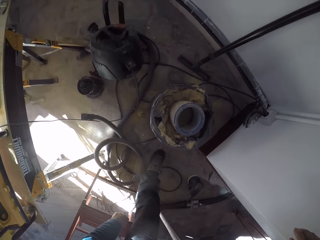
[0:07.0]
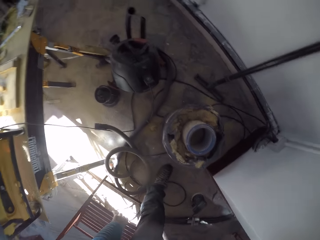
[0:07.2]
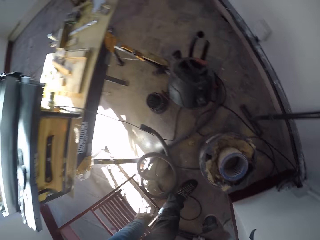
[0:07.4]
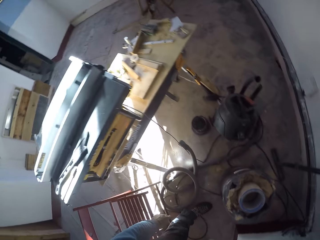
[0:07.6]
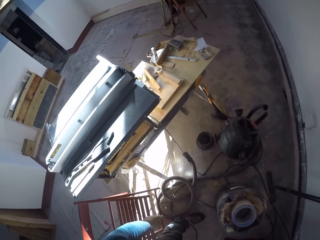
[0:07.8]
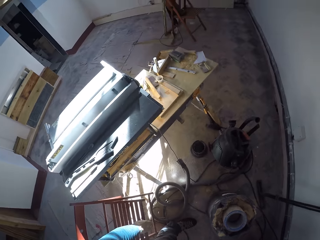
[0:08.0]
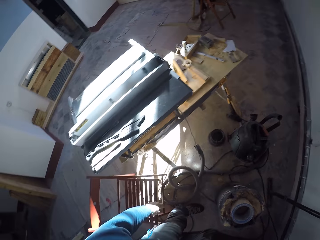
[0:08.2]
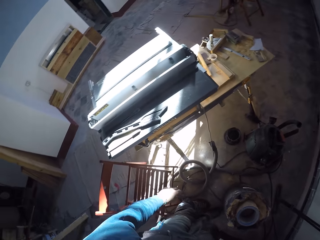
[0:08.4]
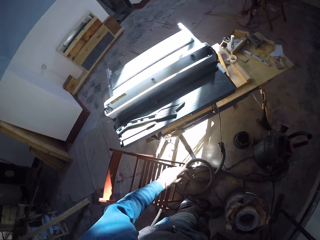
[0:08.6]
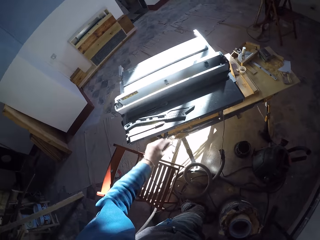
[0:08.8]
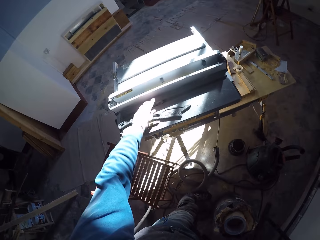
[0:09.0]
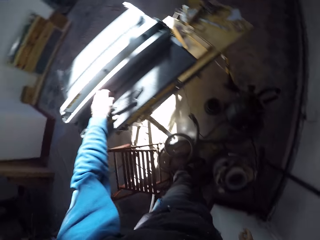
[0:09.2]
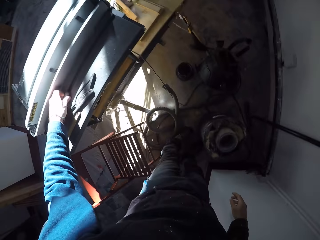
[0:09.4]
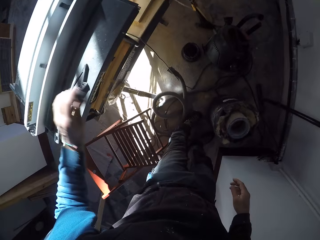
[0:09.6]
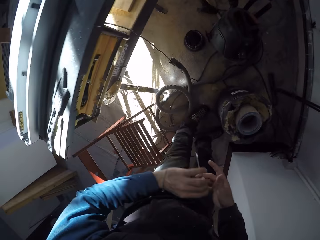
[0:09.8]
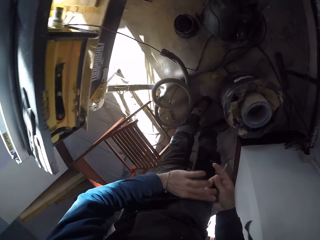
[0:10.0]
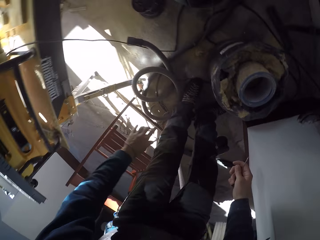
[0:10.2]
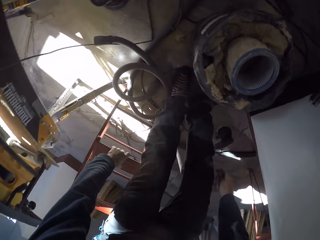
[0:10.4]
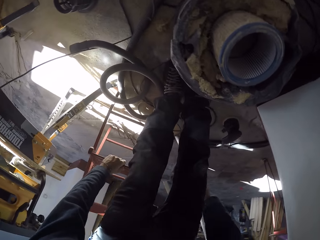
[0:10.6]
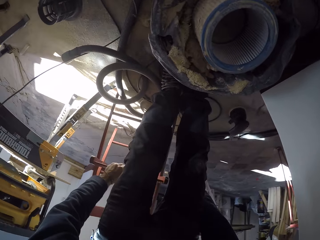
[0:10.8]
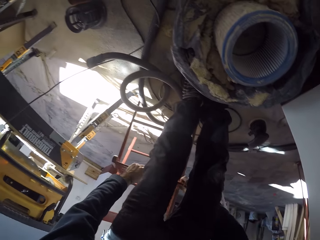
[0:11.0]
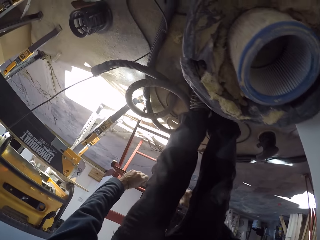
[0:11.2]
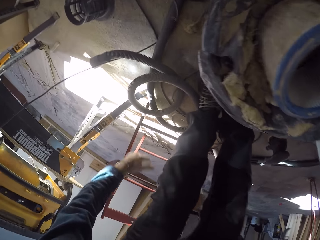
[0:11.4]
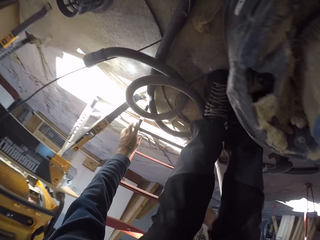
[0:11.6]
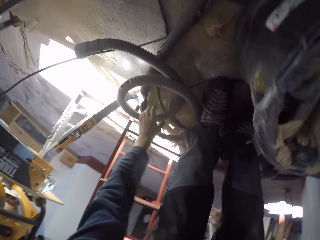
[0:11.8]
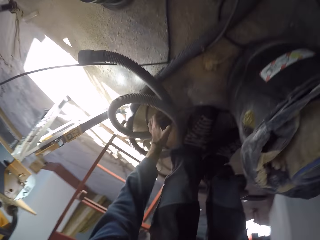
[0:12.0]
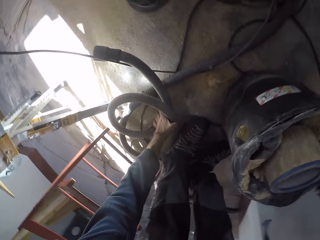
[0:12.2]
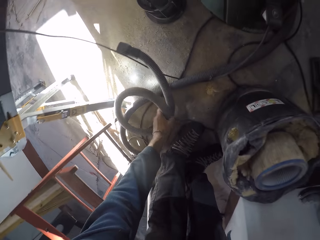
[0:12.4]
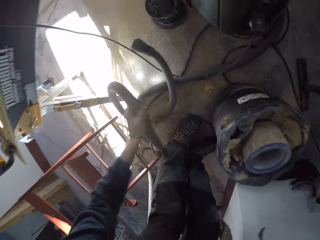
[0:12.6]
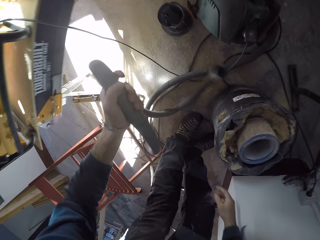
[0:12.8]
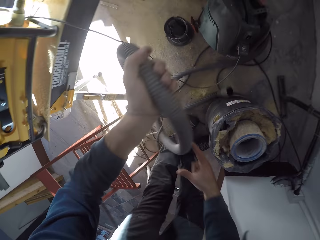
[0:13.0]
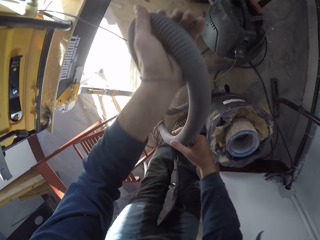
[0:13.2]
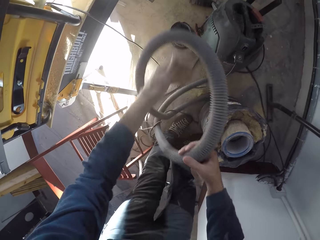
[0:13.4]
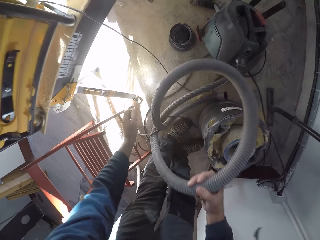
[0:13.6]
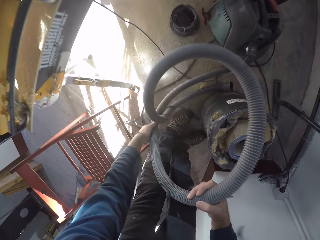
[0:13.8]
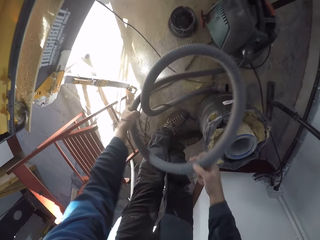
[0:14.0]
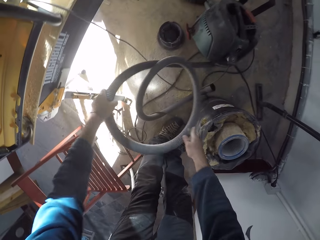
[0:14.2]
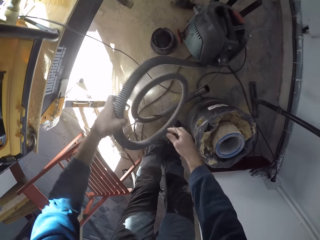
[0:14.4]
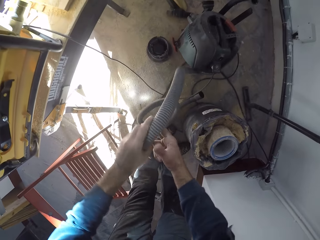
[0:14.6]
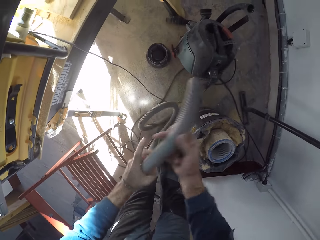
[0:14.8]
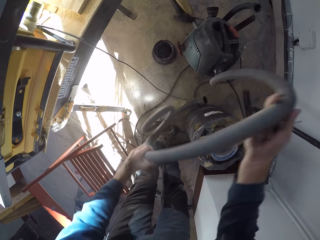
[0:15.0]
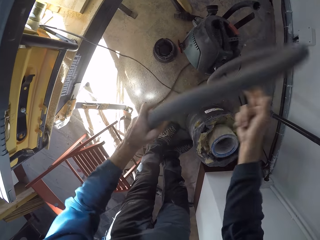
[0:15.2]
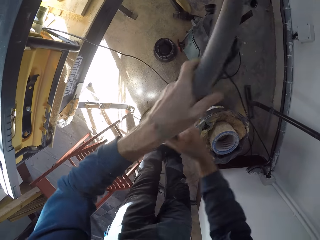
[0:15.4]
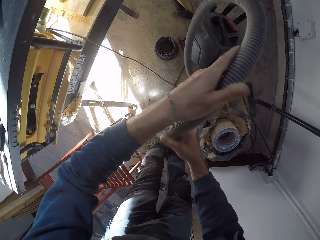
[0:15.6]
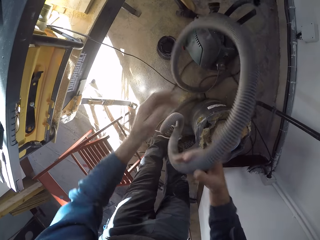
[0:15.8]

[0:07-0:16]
The camera wearer picks up a screwdriver on a table saw with his left hand. He passes the saw to his right hand. He adjusts the chair on the floor with his left hand. He pushes the chair. He picks up a vacuum hose with his left hand. He fondles the vacuum hose with both hands.

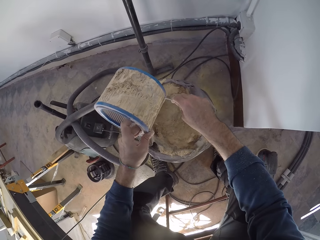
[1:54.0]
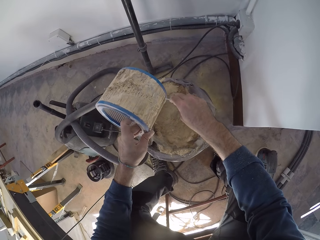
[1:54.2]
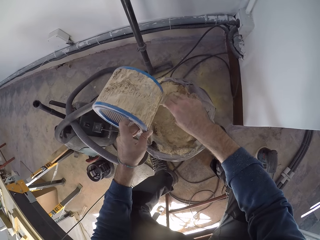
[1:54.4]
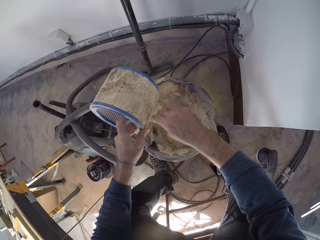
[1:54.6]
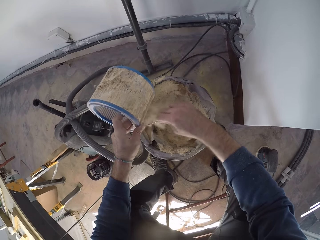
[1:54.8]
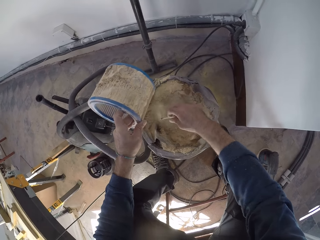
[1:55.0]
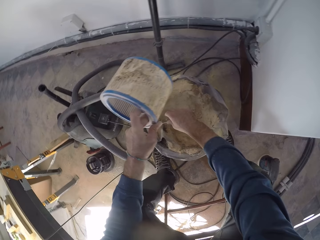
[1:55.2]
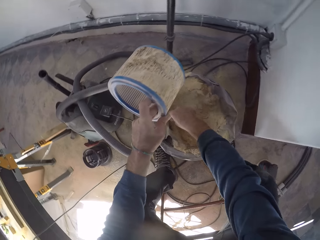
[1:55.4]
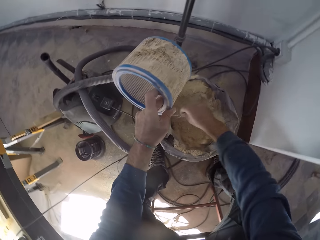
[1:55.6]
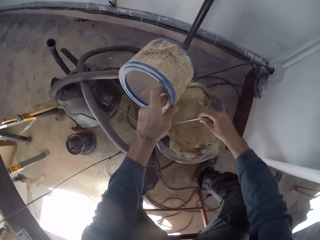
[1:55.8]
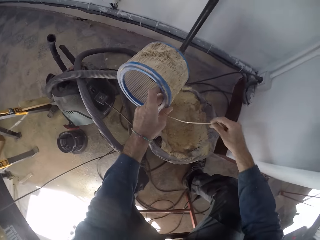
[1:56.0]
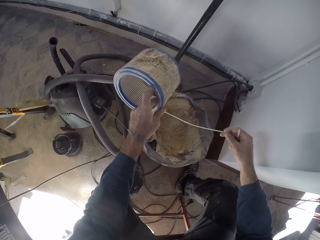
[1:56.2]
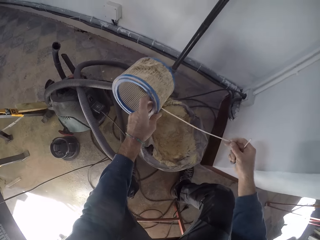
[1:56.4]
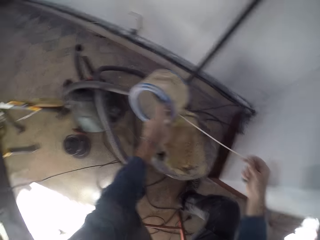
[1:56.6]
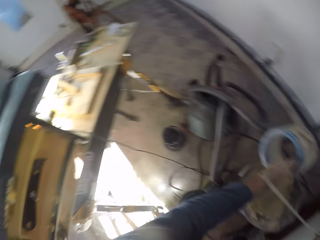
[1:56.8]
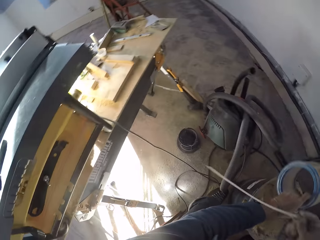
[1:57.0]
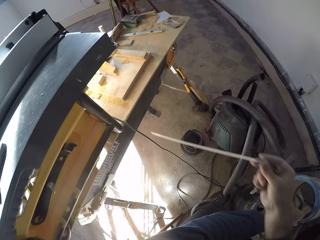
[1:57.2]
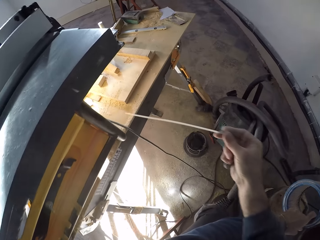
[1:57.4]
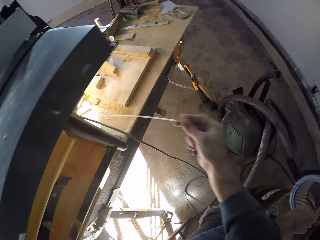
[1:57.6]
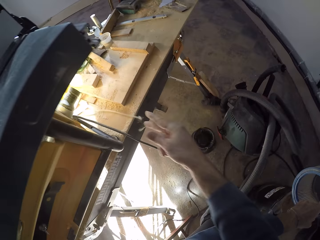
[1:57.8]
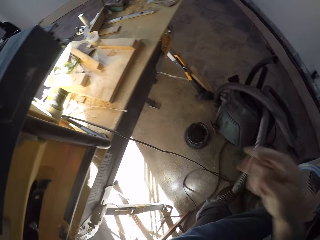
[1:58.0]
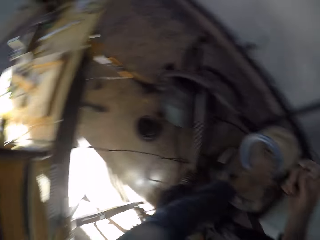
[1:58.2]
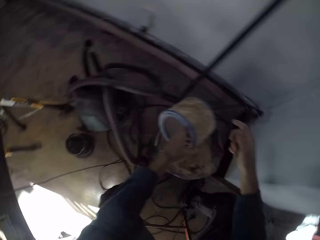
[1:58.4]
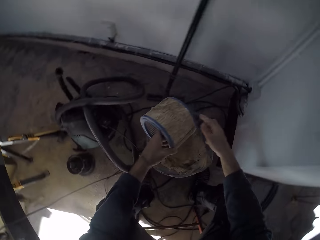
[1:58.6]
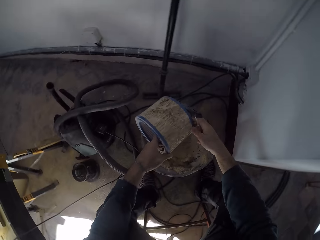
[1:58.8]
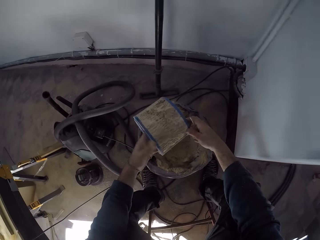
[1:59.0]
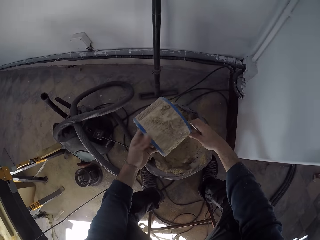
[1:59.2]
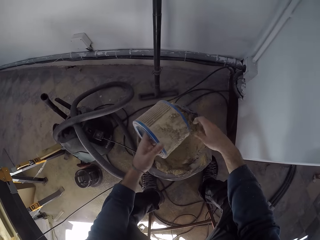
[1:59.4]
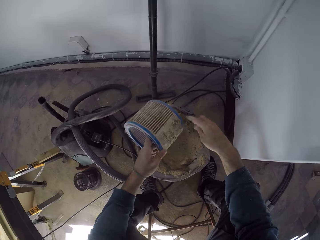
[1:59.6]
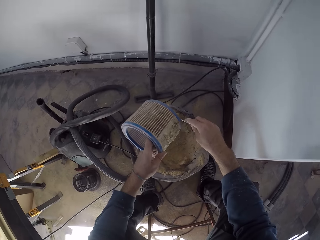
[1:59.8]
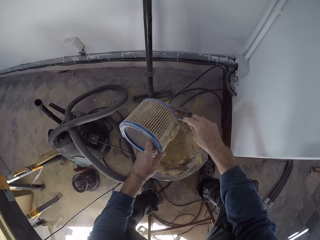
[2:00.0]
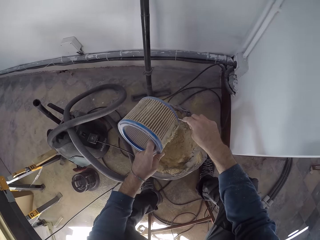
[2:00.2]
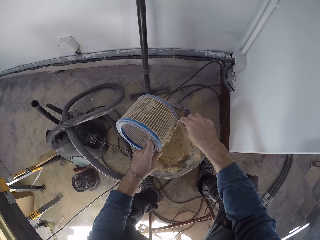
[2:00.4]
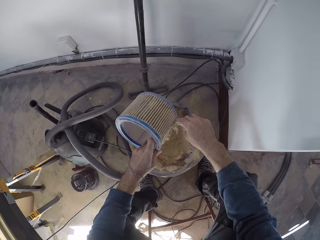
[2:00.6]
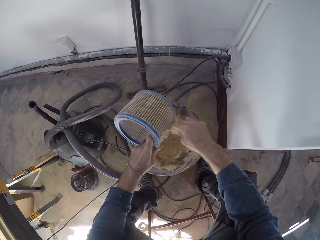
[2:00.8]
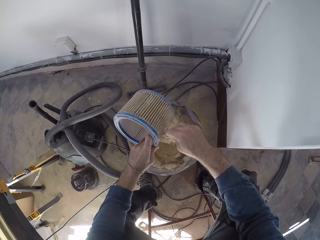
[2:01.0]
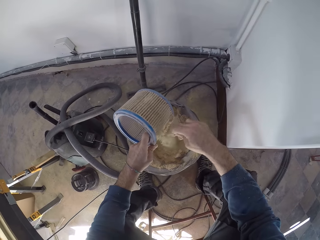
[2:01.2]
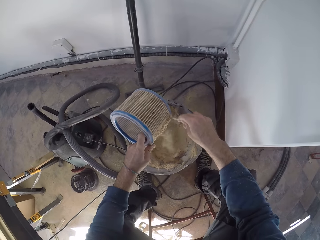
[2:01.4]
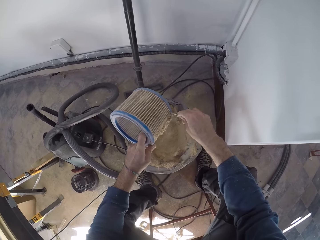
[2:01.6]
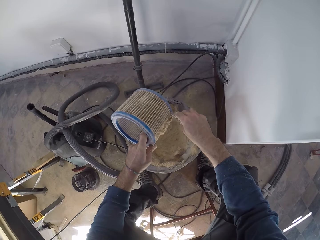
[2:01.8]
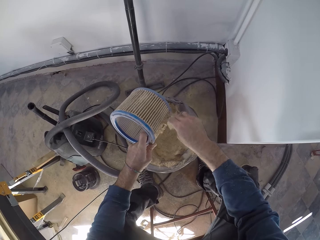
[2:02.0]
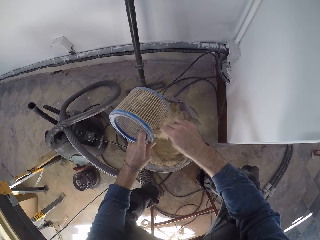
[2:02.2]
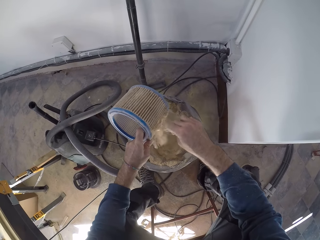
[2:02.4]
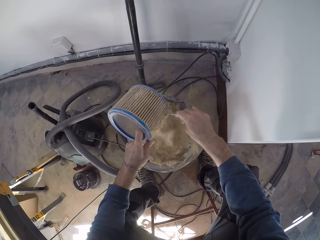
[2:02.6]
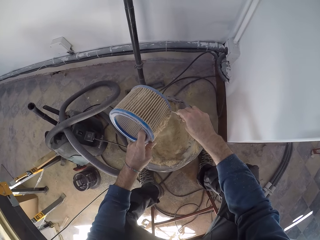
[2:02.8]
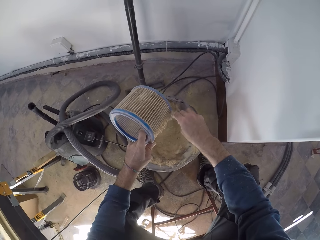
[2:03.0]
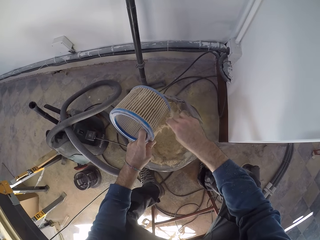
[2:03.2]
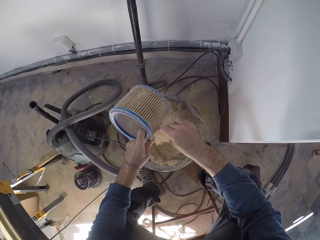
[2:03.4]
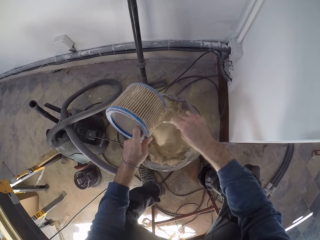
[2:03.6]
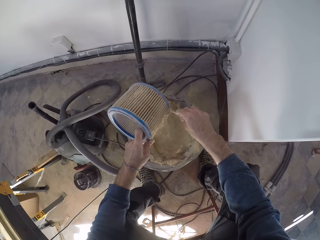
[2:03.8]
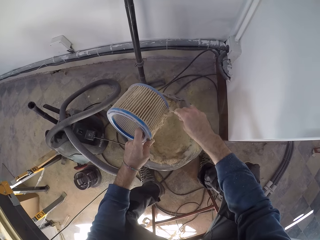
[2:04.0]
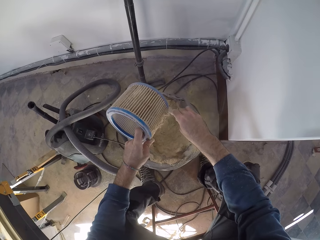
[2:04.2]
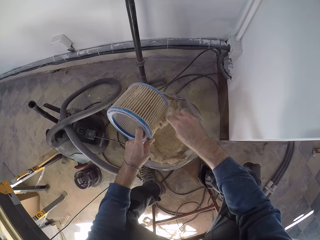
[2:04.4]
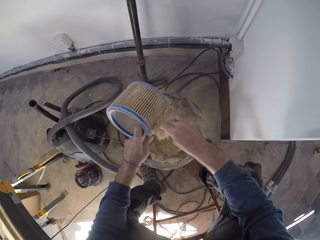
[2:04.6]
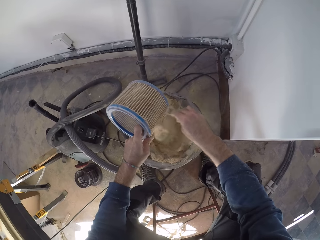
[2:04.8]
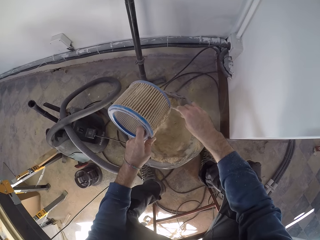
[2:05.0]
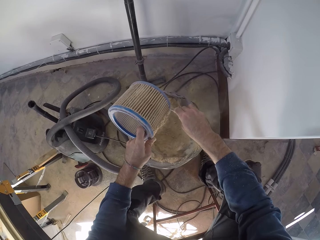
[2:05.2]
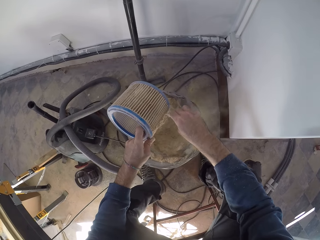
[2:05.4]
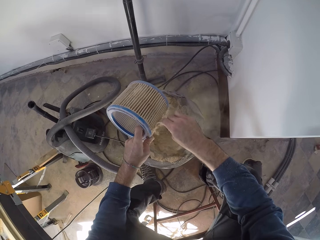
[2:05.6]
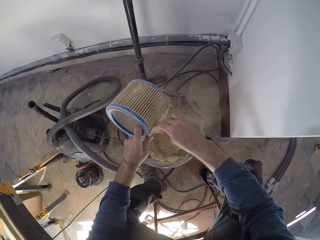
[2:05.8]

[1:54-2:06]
The camera wearer picks up a plastic straw from the vacuum dust bag with his right hand. He drops the plastic straw on the table saw. He rotates the air filter. He scrapes off sawdust from the filter cartridge into the vacuum dust bag with the screwdriver in his right hand.
